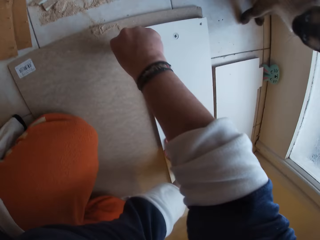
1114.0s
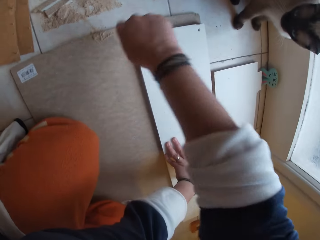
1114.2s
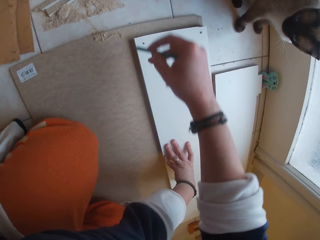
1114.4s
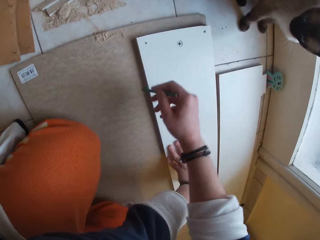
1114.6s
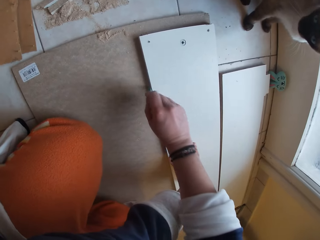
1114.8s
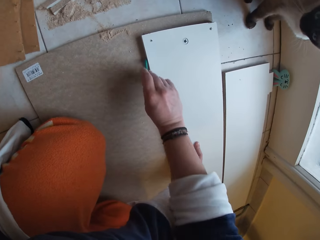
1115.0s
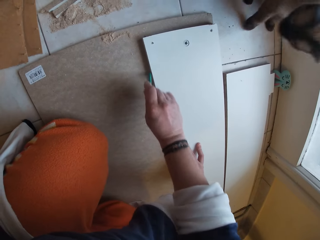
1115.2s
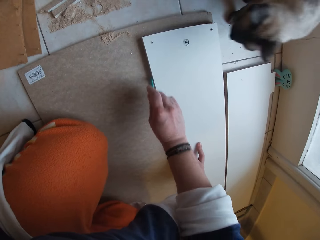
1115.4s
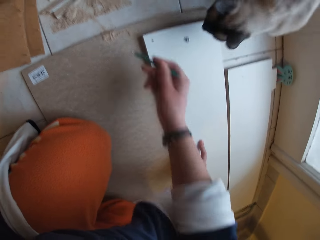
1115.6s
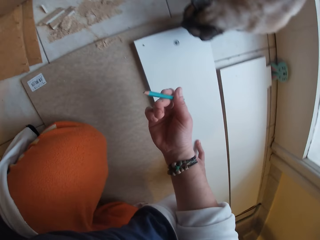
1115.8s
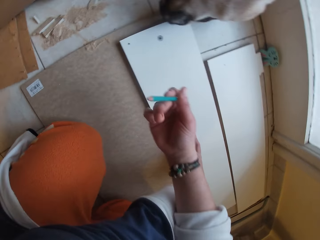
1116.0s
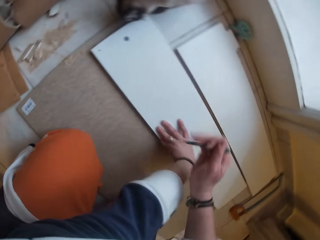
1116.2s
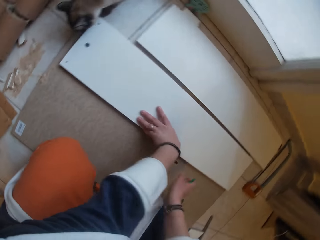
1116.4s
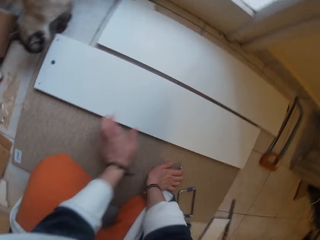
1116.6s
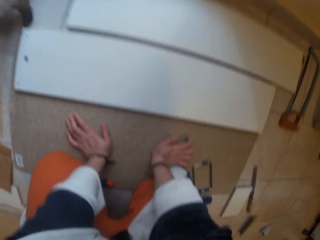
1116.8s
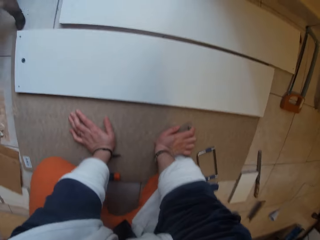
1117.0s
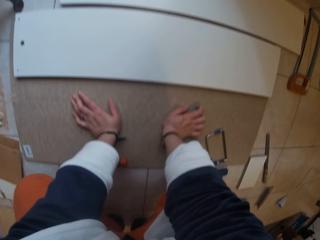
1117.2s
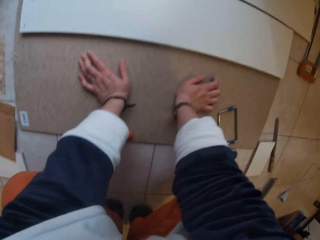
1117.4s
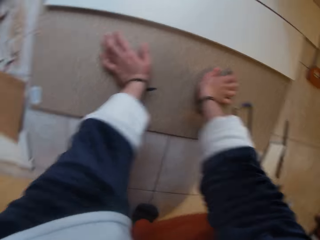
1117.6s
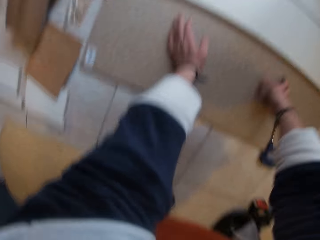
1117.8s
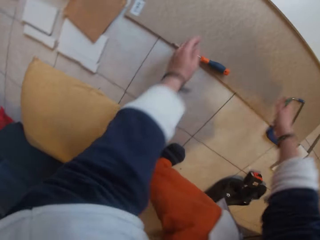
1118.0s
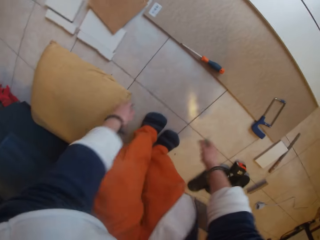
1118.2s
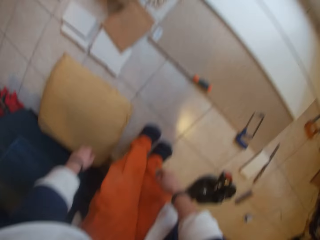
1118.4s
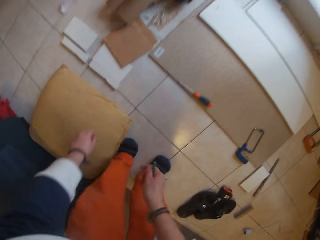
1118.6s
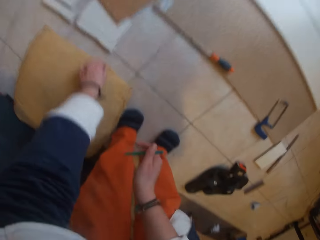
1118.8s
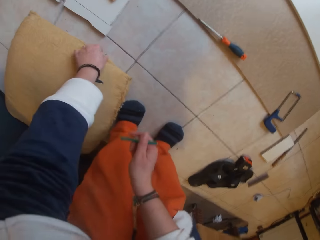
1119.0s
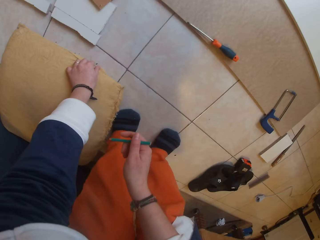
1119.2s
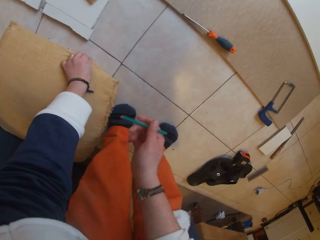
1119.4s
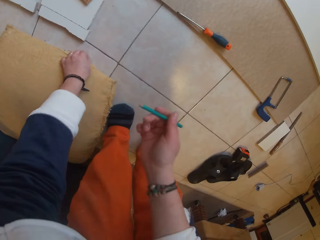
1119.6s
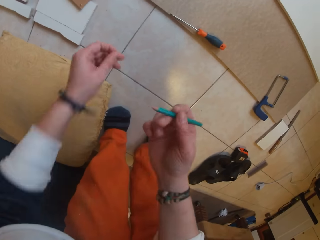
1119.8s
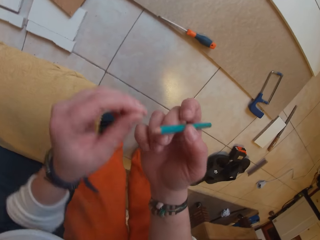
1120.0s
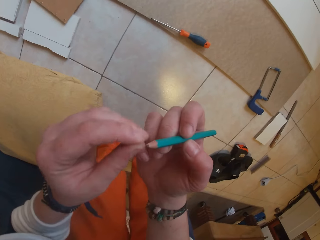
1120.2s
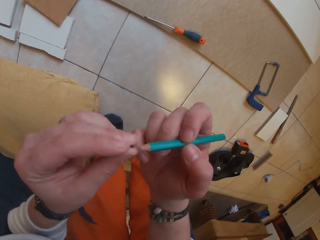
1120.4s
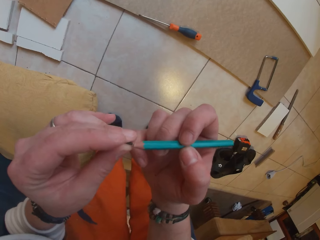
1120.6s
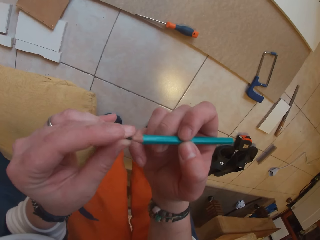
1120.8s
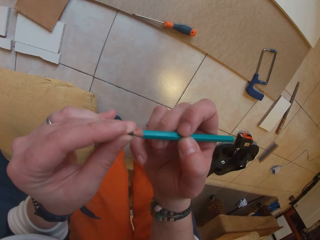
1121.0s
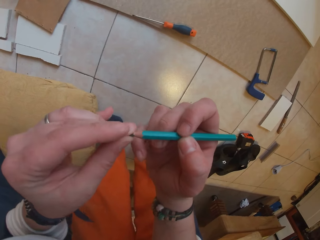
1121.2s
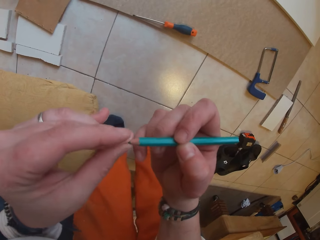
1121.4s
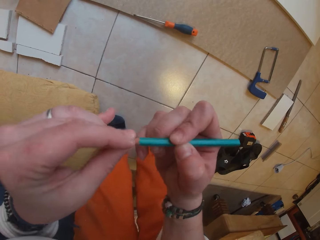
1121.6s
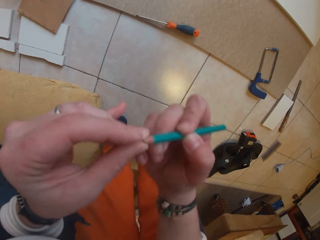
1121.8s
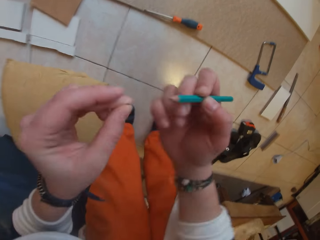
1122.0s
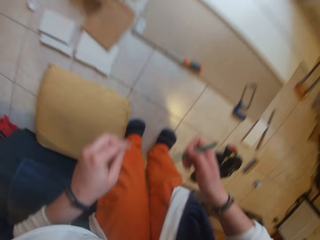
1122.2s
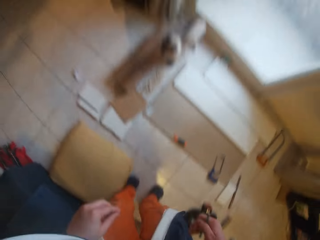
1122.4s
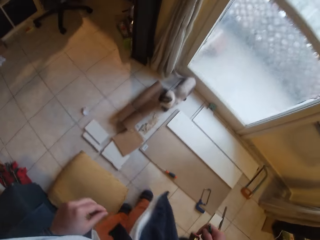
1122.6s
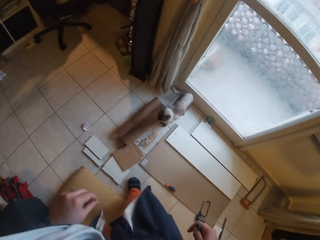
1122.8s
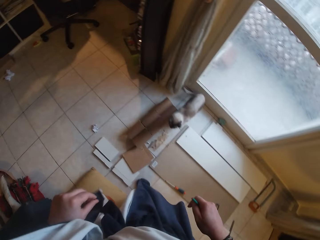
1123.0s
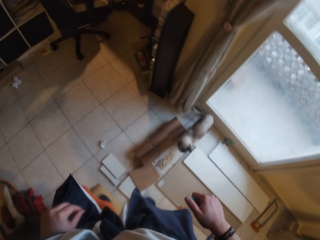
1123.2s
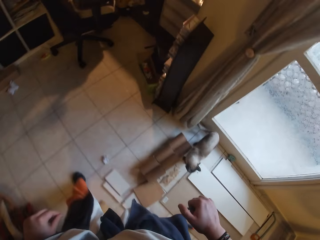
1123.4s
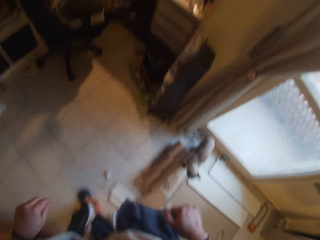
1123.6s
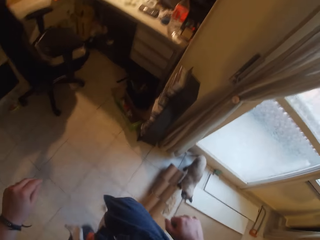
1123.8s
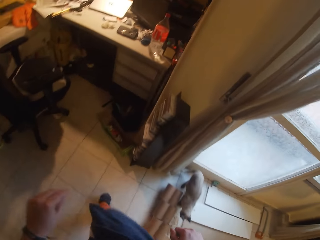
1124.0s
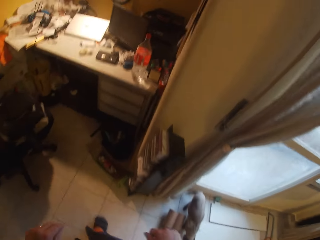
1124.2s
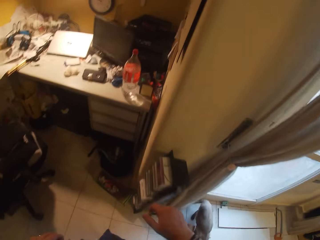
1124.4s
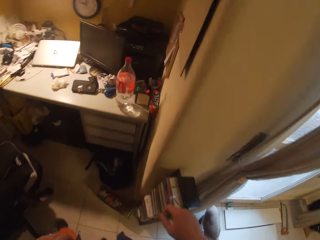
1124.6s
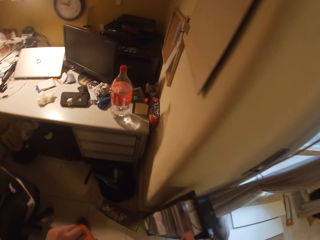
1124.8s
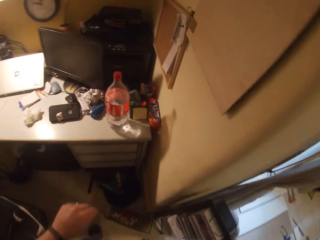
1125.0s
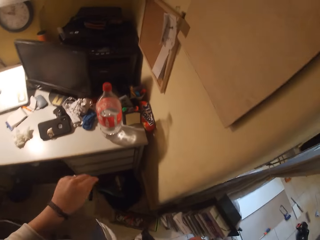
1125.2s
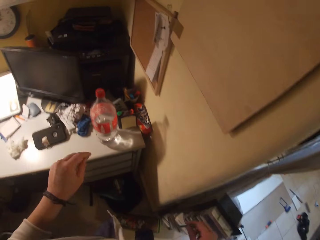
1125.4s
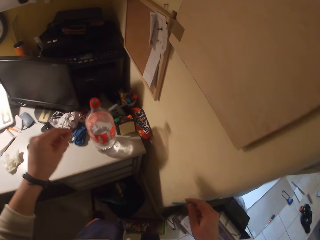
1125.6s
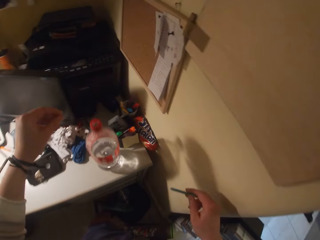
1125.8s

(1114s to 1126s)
The camera wearer puts down the pencil in her right hand. She picks a pencil lead from the floor with her left hand. She adjusts the pencil and inserts the pencil lead in her left hand into the pencil in her right hand. She walks in the room.

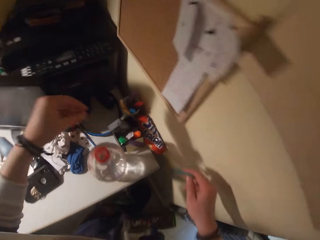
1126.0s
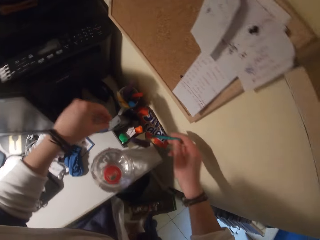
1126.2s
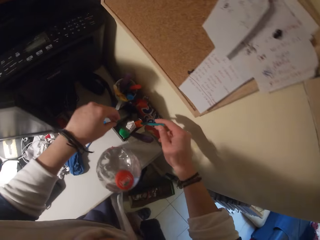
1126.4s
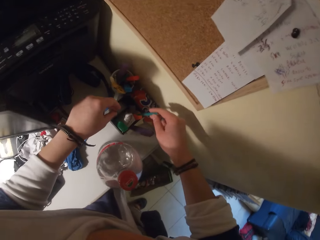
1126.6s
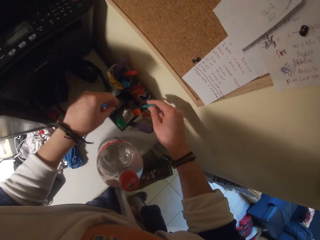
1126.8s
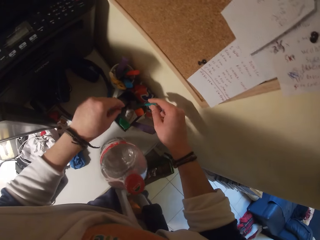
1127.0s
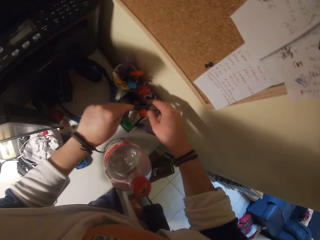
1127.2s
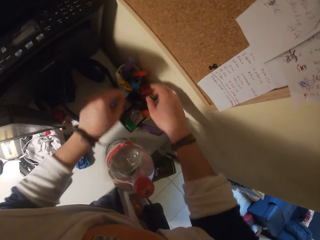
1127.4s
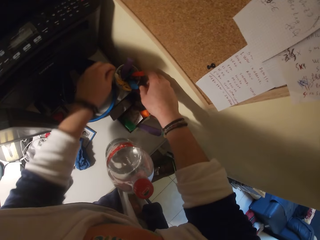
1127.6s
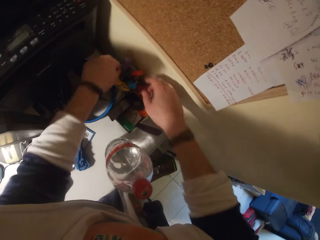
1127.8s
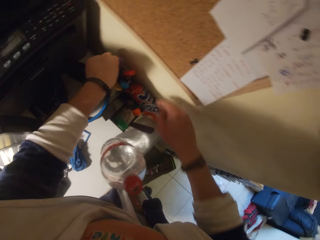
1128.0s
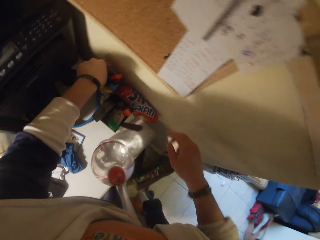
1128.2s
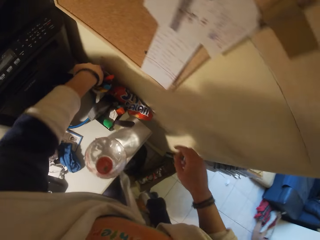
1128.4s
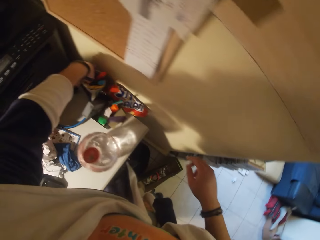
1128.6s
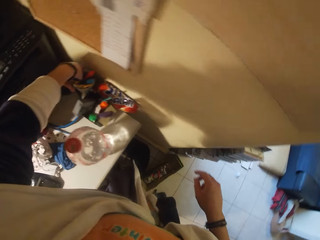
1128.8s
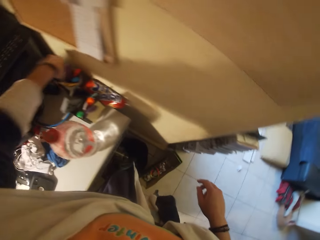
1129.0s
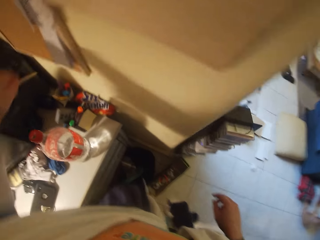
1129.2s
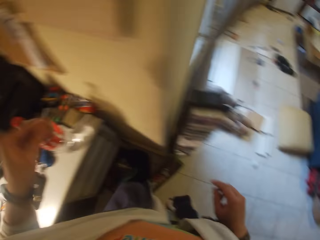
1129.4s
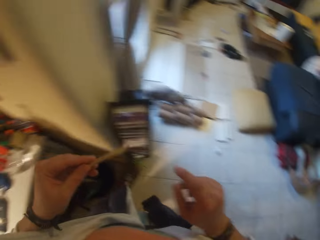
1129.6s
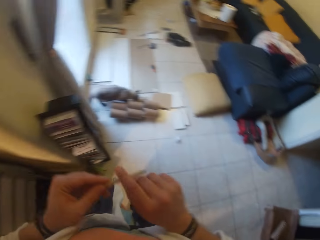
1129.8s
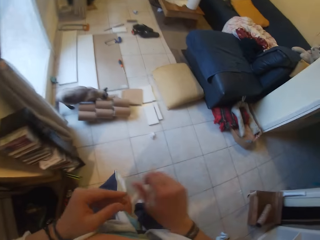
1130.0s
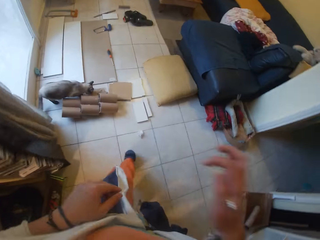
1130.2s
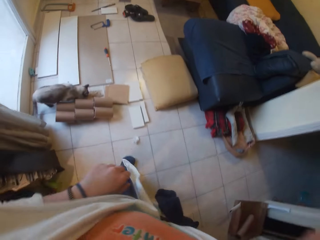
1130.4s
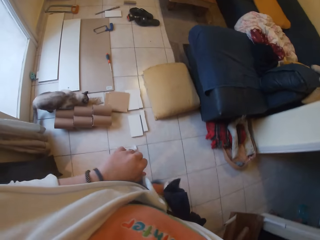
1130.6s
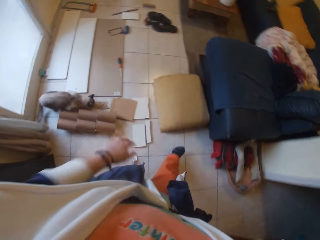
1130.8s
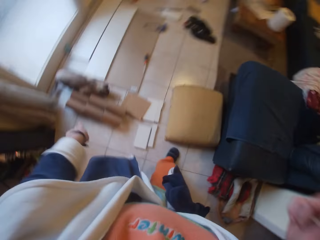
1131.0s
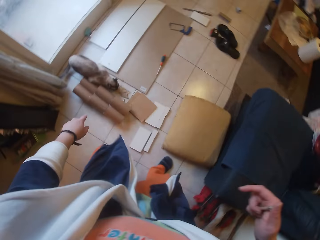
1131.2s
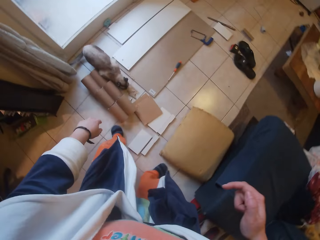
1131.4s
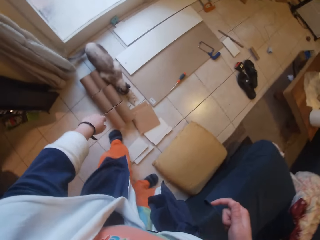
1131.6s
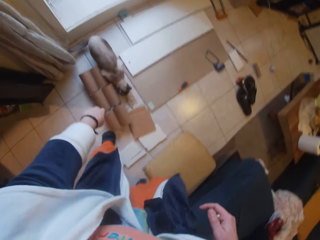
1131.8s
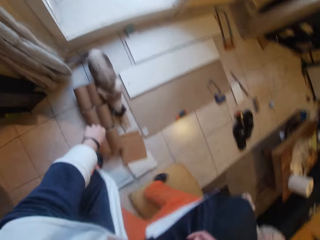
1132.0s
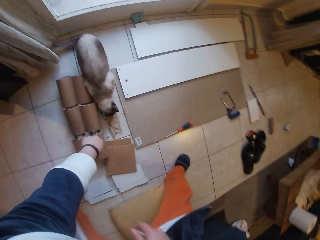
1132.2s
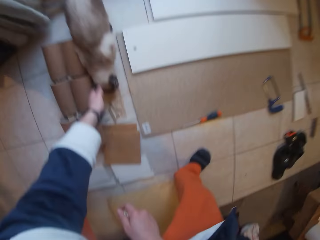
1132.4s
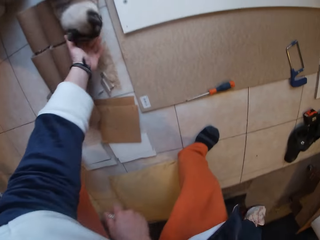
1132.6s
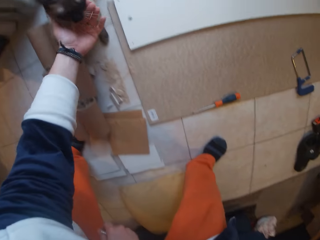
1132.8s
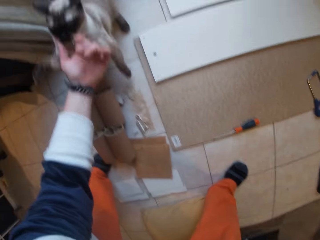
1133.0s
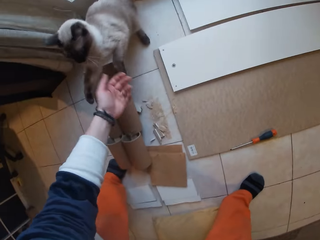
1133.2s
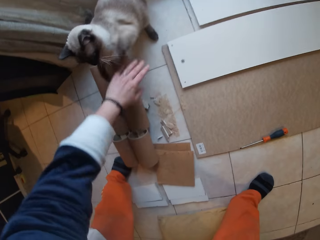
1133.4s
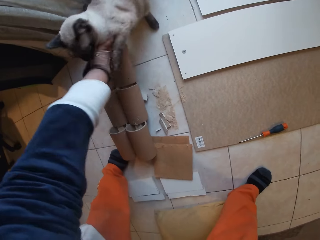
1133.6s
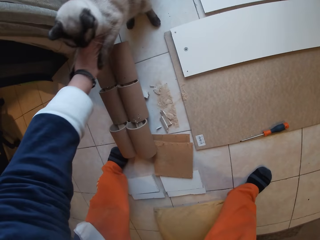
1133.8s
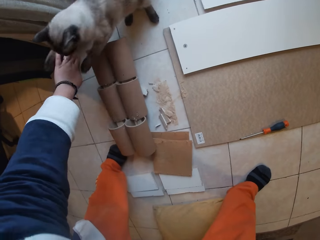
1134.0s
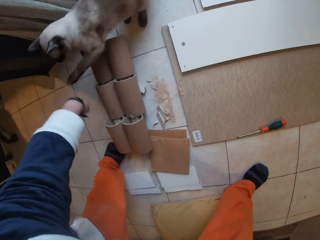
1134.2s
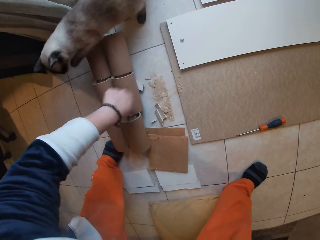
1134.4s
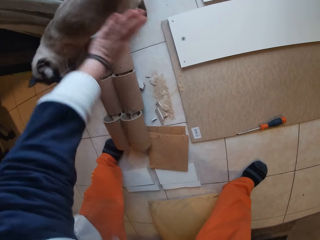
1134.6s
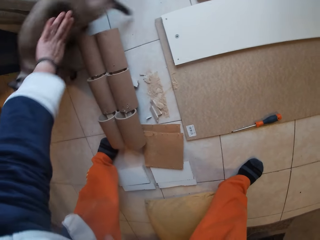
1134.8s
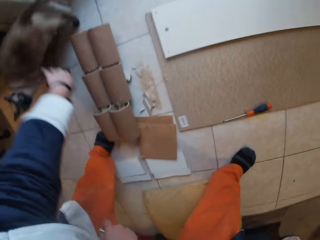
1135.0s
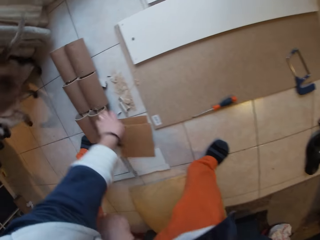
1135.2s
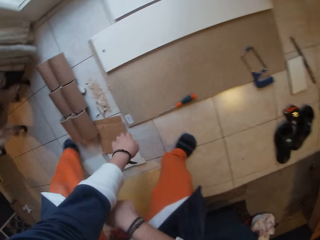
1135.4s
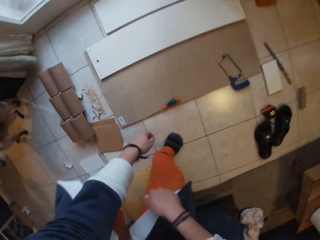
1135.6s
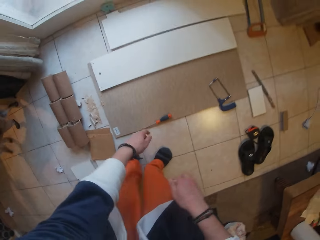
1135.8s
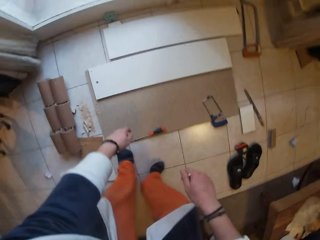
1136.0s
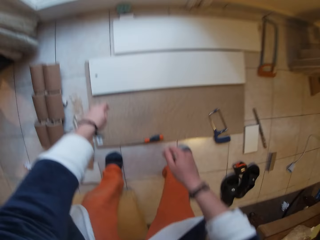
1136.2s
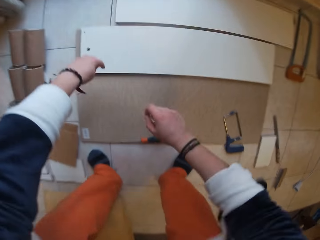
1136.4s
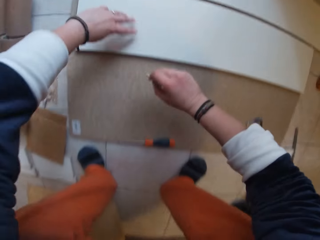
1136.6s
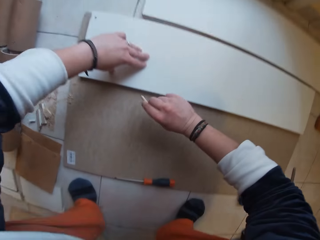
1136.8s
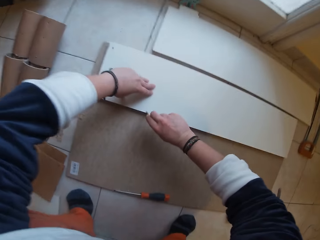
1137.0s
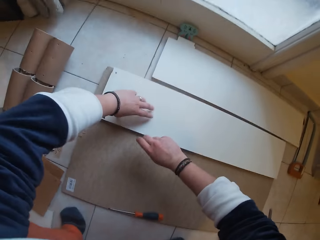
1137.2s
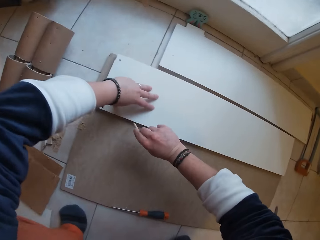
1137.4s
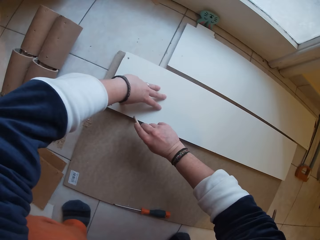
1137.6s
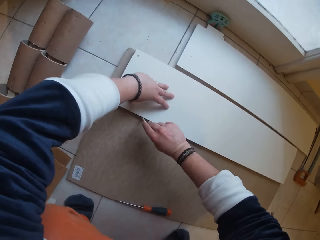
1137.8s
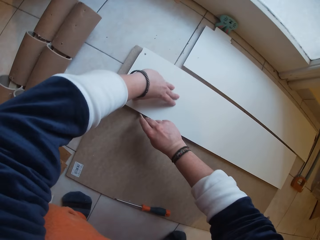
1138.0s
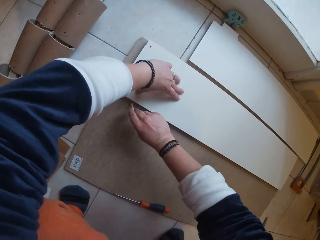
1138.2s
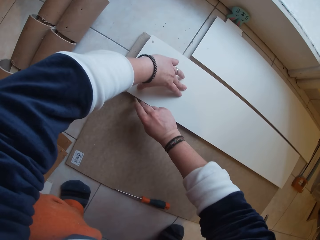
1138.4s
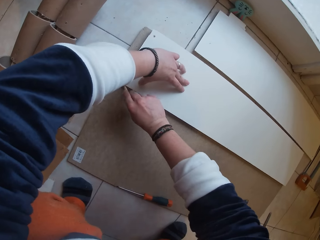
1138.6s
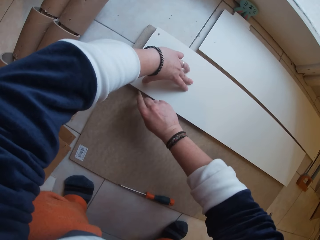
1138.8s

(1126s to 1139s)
The camera wearer drops the pencil in a container on a table with her right hand. She picks a pencil from the container on the table with her left hand. She passes the pencil from her left hand to her right hand. She interacts with a cat. She marks the board around the plank with the pencil in her right hand.
